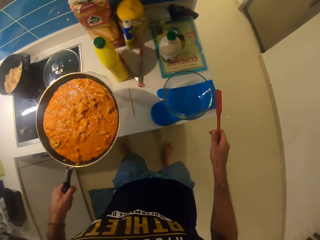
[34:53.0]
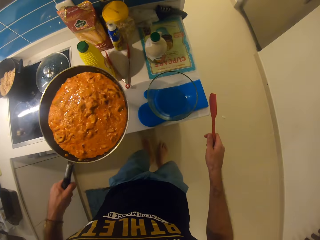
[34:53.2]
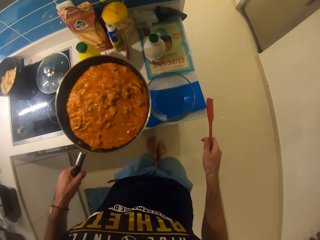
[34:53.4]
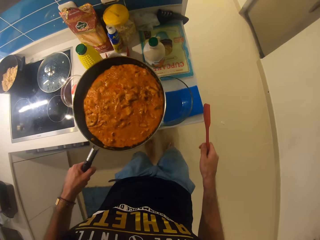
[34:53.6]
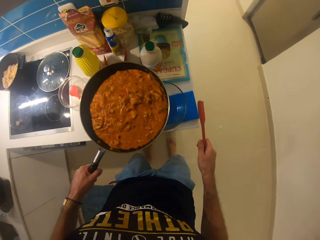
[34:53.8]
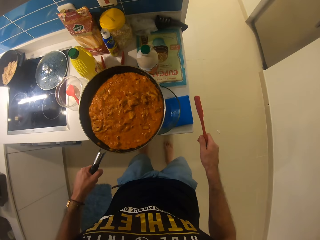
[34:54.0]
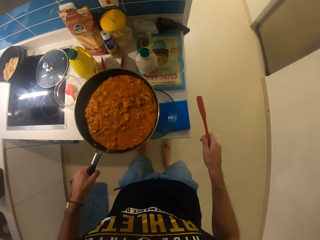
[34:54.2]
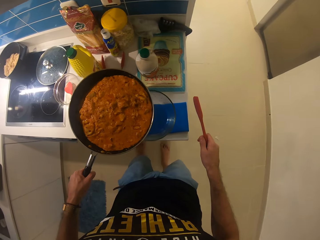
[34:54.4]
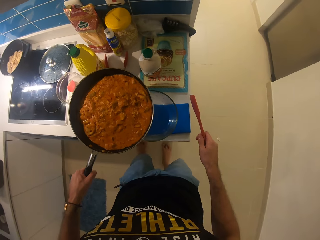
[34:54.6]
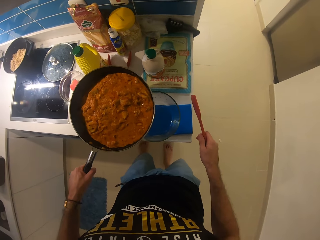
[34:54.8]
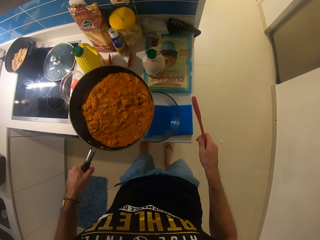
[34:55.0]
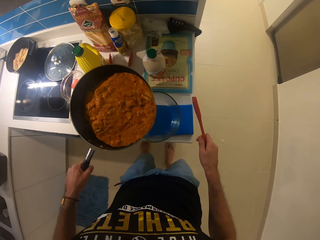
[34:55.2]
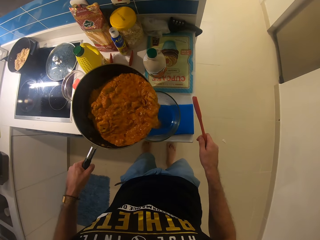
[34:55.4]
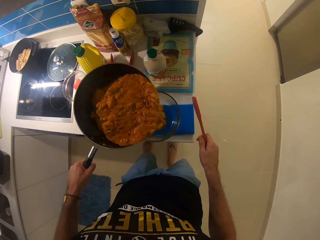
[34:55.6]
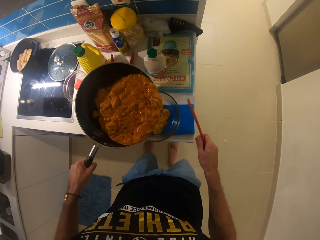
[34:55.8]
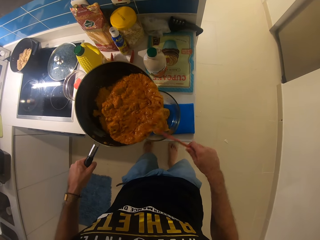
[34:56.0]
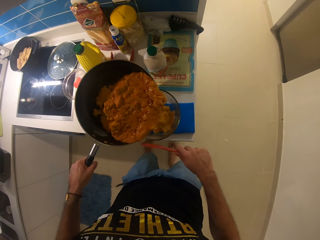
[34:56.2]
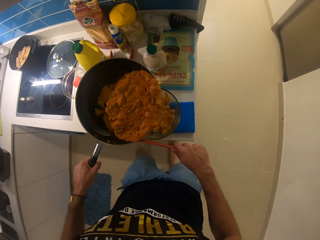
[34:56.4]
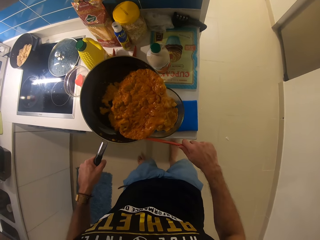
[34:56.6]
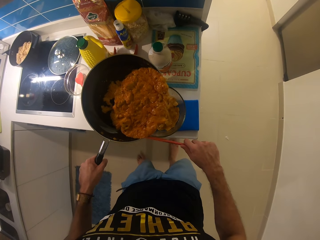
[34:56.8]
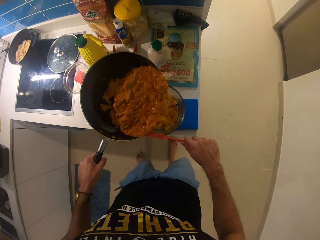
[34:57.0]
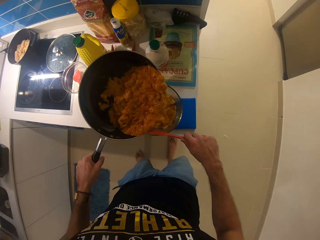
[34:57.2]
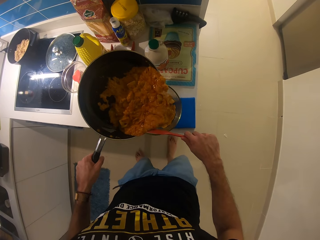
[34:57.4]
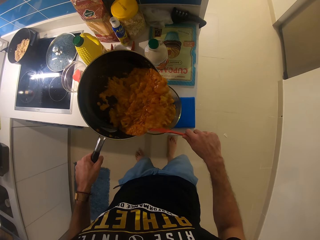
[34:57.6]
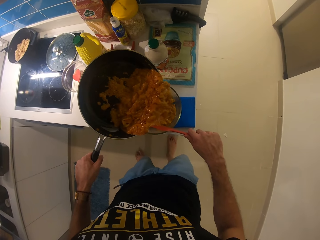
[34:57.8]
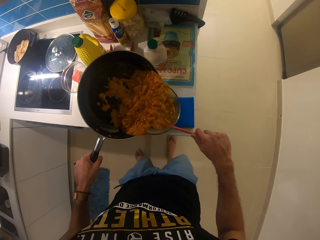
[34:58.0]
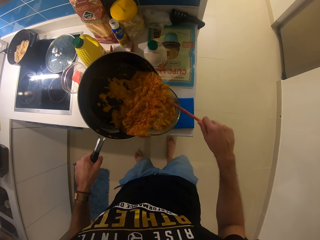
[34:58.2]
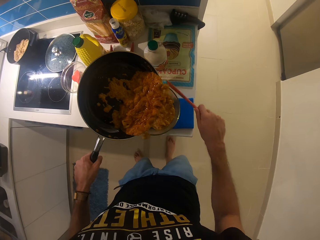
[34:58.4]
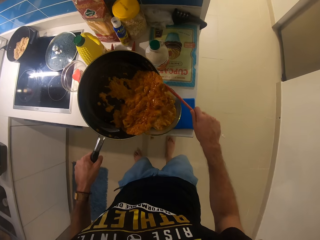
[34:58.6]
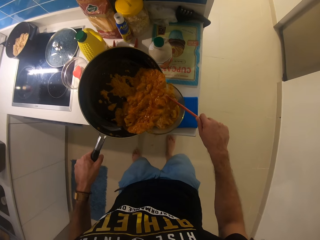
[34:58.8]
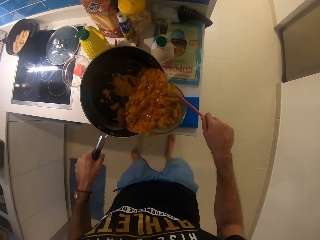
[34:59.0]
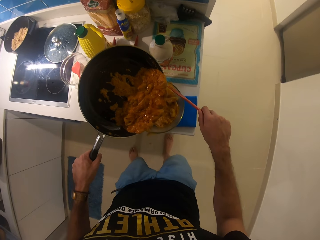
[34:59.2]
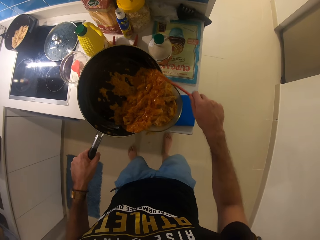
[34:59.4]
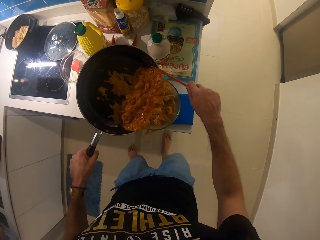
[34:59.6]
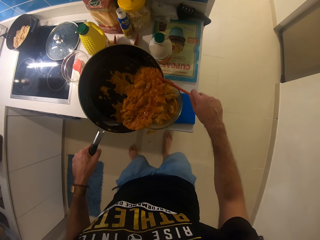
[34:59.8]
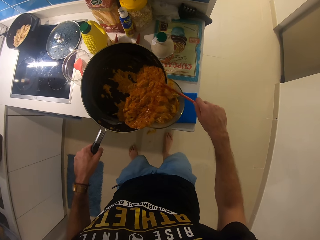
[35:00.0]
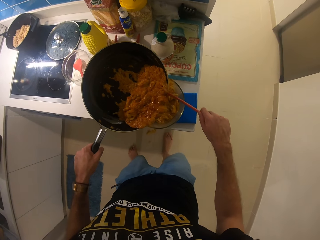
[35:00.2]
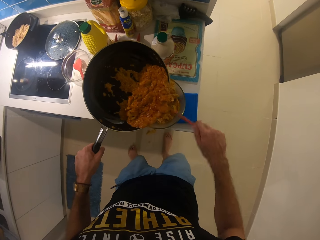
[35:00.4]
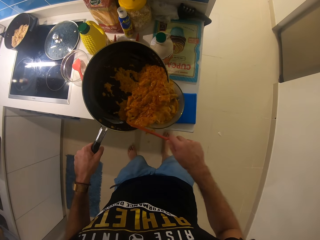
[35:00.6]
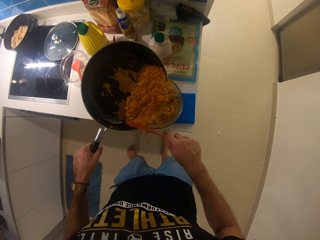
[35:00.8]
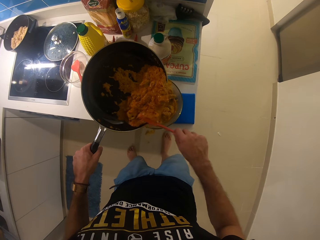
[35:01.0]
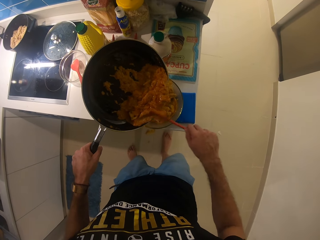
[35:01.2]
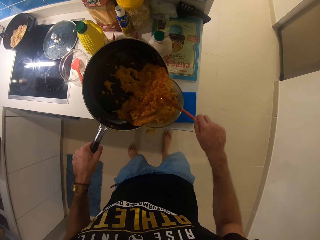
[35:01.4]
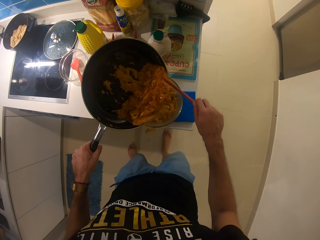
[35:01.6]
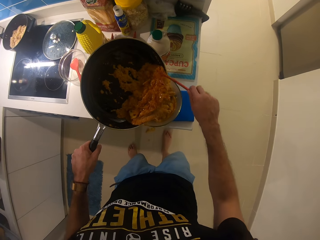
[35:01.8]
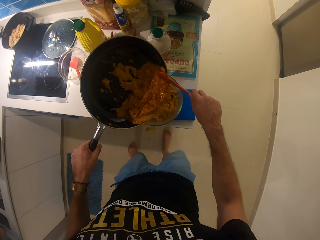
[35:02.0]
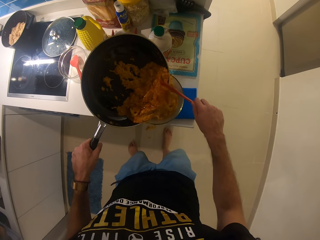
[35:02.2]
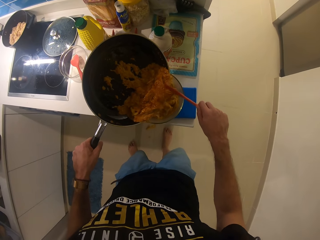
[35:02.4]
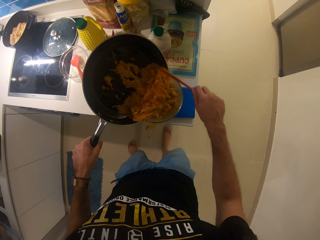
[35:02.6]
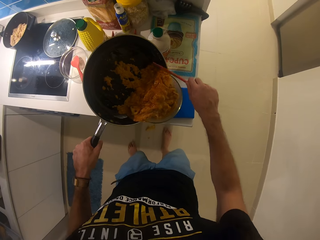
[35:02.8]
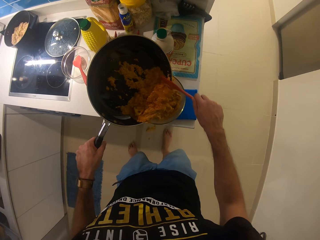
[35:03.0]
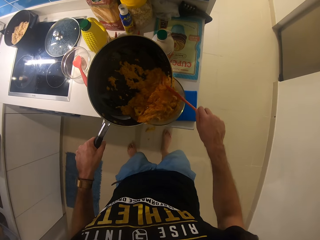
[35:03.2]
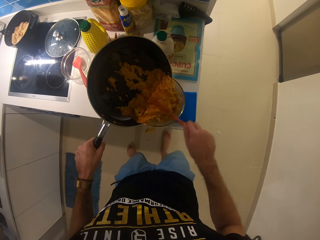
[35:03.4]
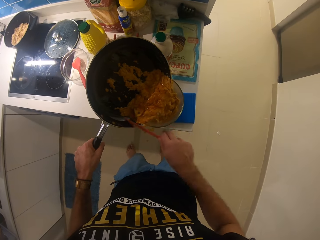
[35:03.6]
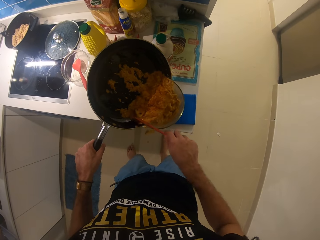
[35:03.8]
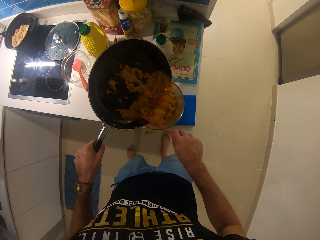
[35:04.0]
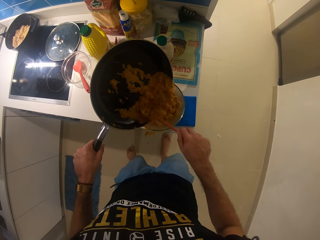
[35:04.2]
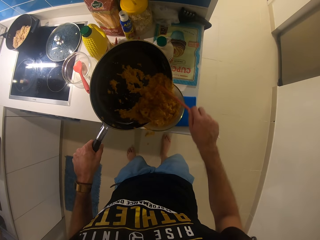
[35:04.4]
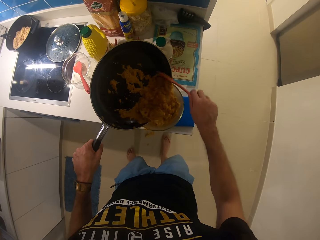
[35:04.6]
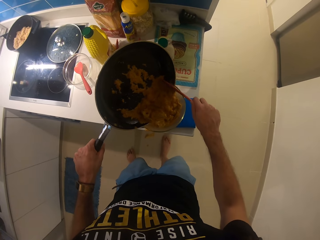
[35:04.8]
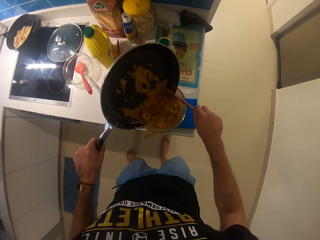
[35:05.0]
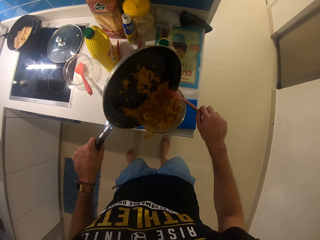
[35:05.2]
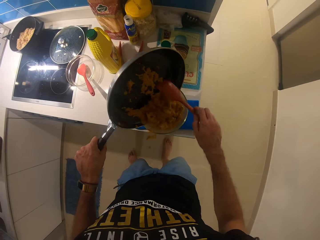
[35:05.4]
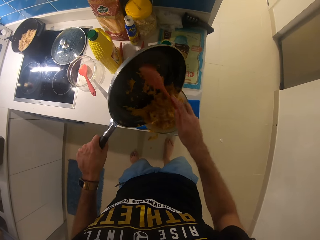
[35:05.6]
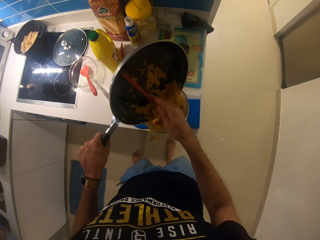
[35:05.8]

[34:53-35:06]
The camera wearer pulls the frying pan from the gas cooker. They pour the food in the bowl. They push something in the bowl with the flat spoon.

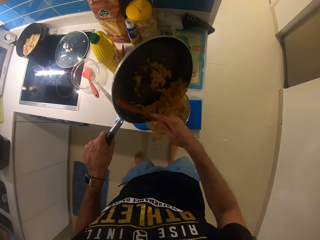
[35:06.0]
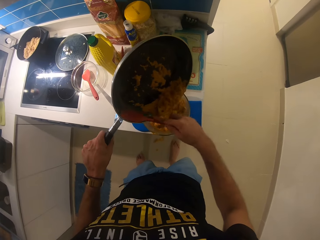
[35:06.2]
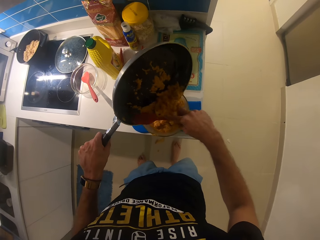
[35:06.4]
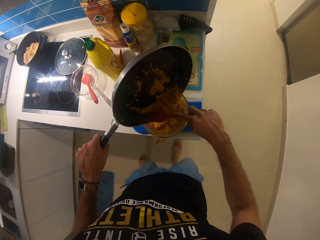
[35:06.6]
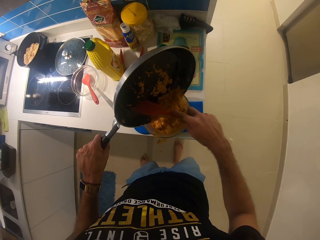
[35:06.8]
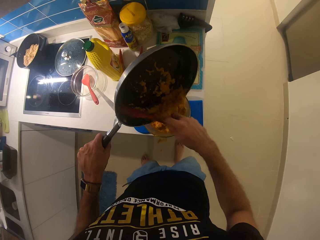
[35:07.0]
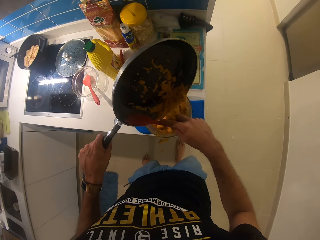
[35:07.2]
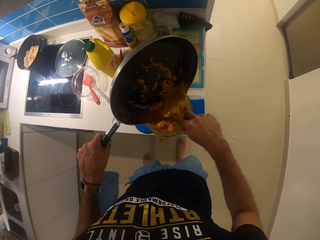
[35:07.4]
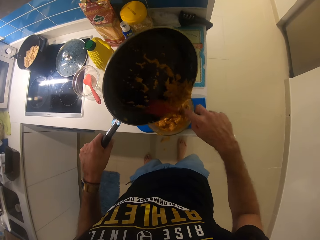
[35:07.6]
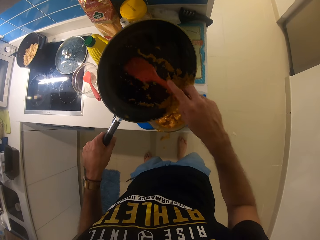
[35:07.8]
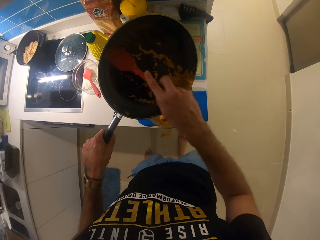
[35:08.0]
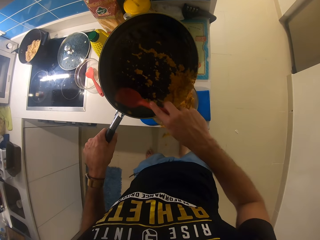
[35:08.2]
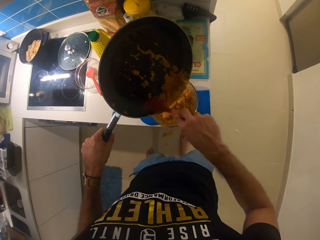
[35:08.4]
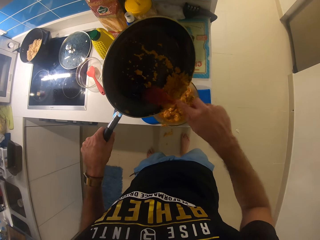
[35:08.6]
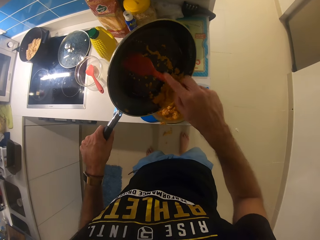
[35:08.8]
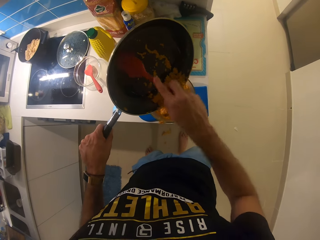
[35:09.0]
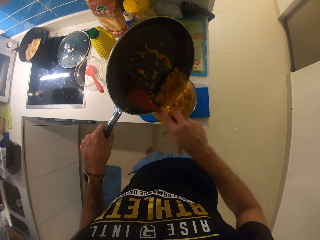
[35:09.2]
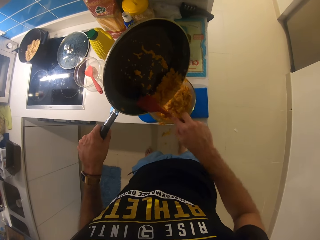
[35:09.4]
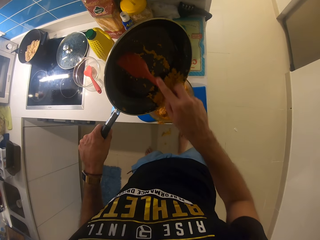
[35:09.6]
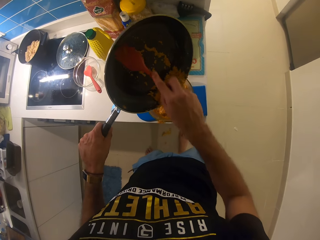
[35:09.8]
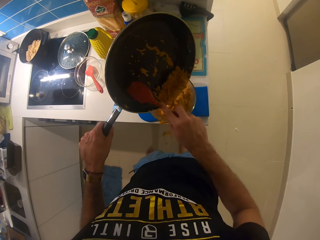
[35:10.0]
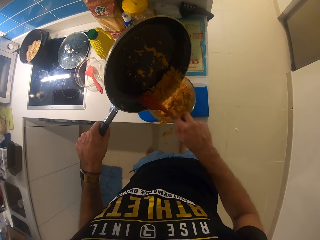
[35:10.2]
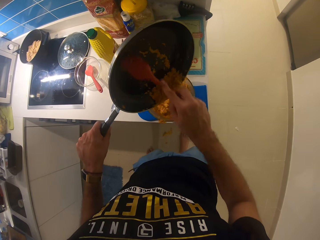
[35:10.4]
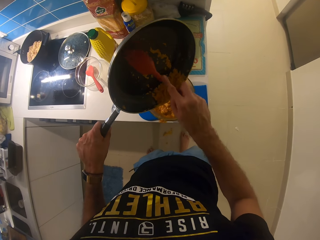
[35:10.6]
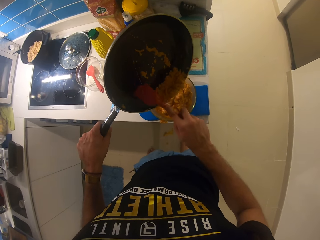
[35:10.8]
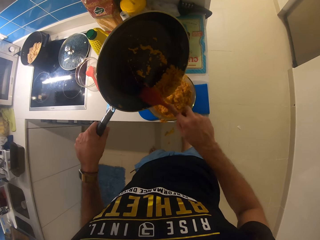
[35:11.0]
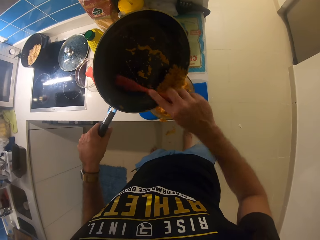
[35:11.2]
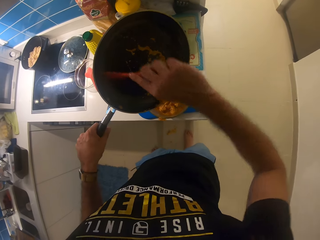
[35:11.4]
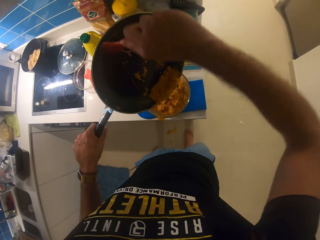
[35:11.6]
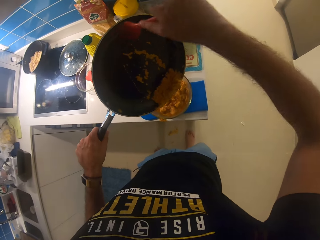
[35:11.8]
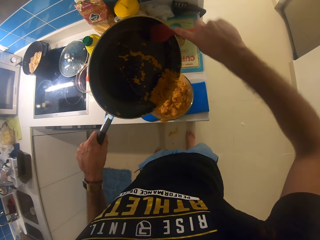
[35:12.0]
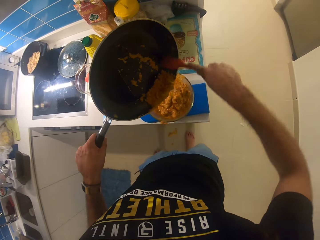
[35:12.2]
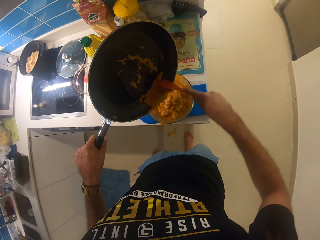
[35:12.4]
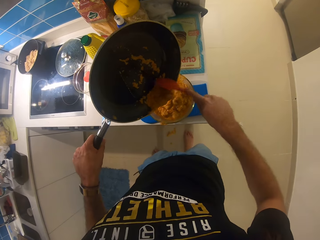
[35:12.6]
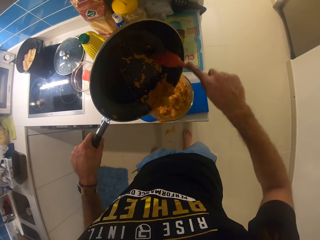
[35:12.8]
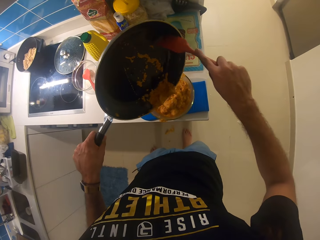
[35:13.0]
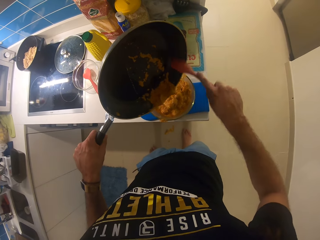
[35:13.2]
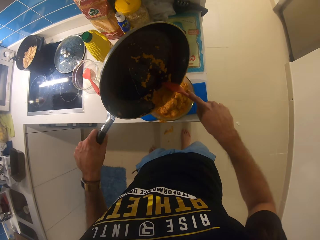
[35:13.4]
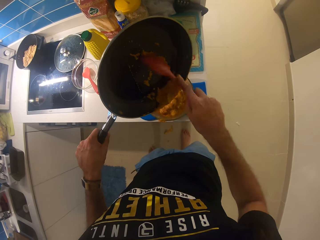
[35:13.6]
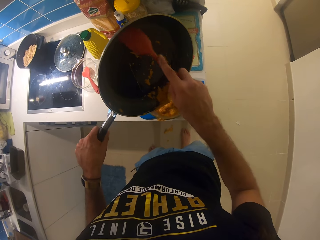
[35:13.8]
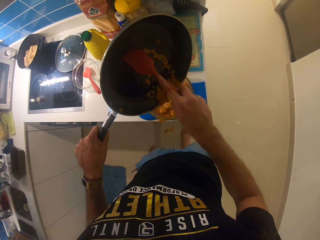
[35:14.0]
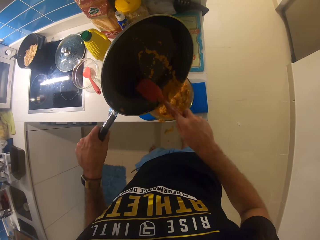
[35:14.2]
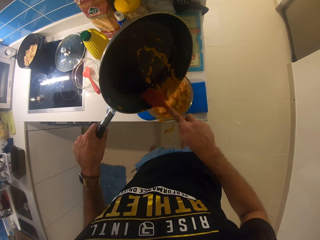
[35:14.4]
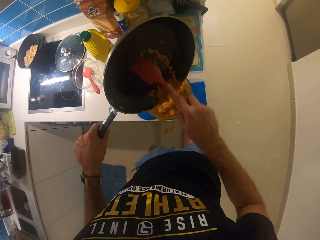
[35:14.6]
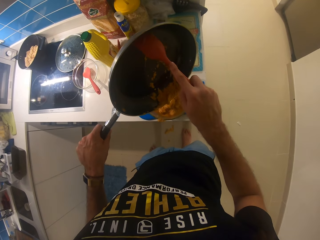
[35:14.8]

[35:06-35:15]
The camera wearer wipes the frying pan with the flat spoon.
